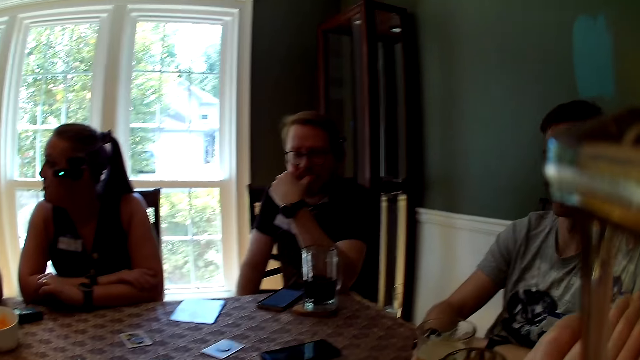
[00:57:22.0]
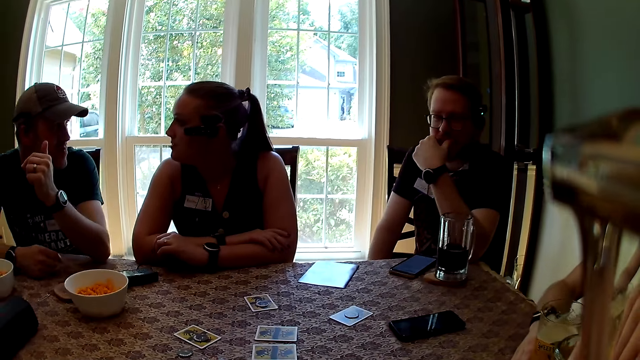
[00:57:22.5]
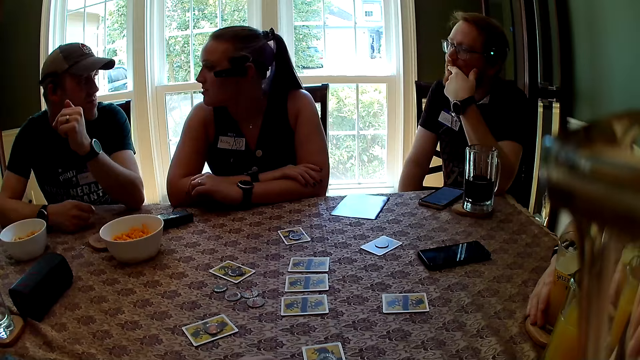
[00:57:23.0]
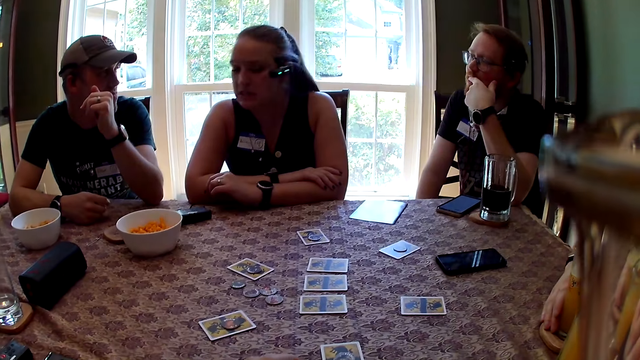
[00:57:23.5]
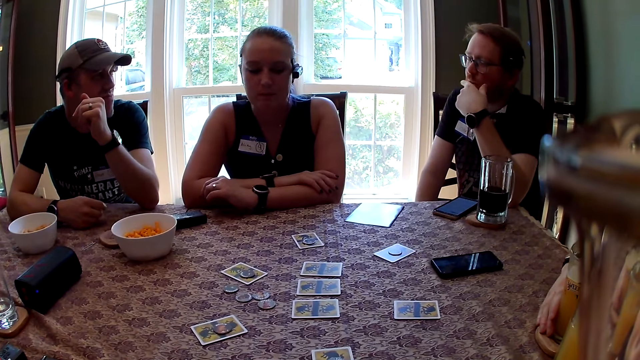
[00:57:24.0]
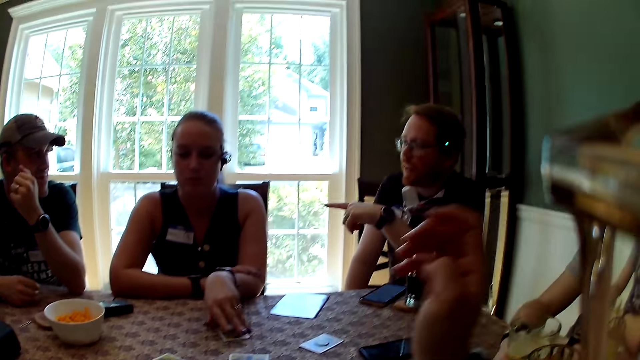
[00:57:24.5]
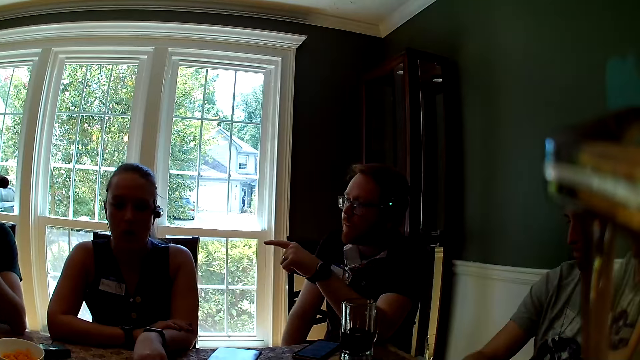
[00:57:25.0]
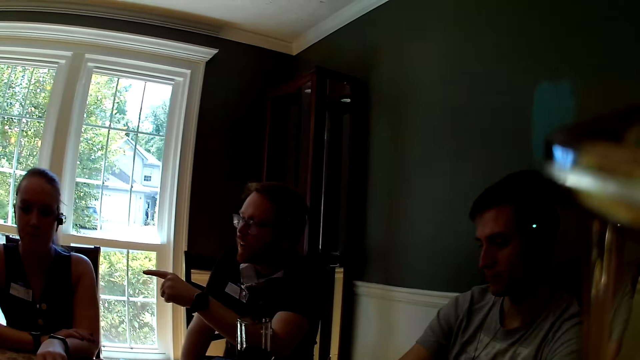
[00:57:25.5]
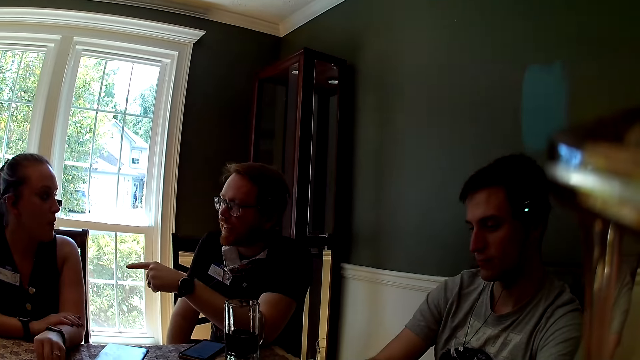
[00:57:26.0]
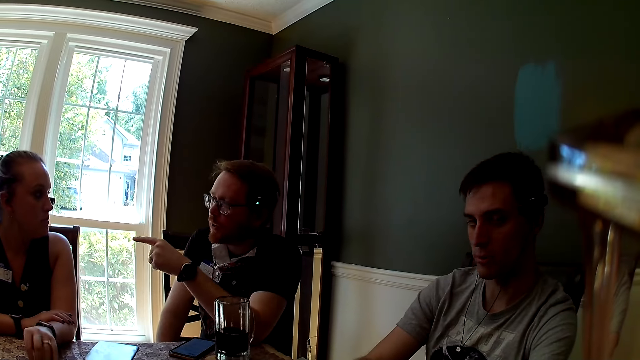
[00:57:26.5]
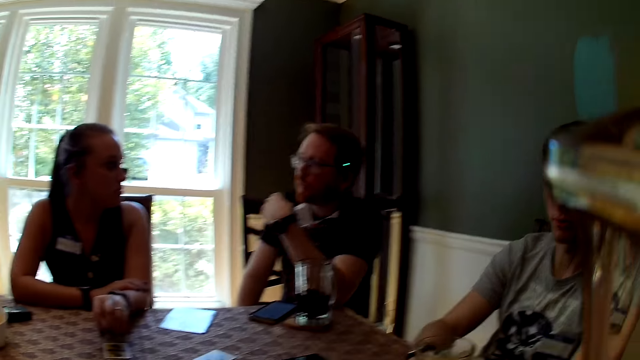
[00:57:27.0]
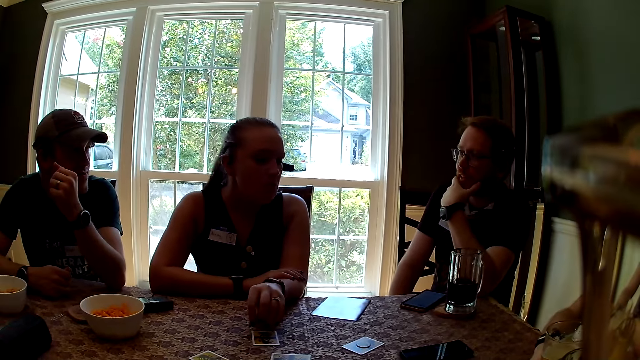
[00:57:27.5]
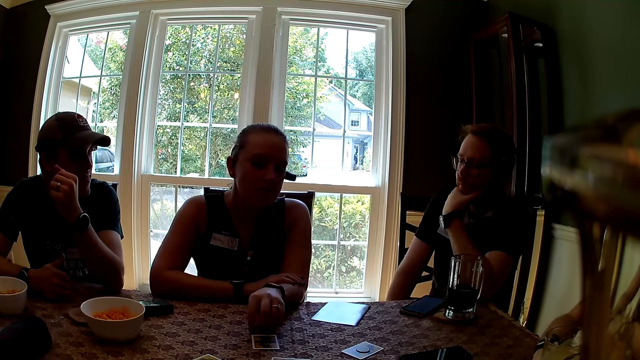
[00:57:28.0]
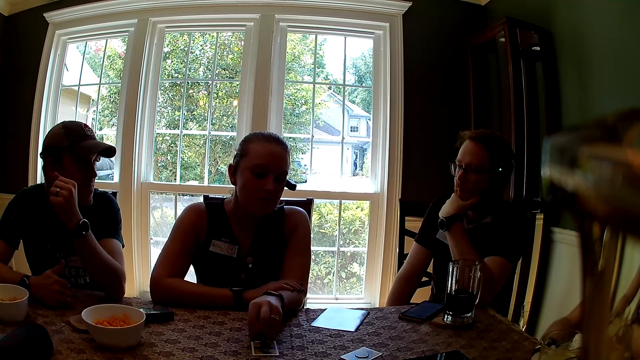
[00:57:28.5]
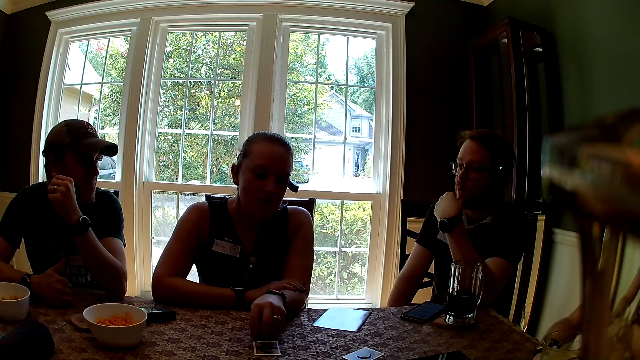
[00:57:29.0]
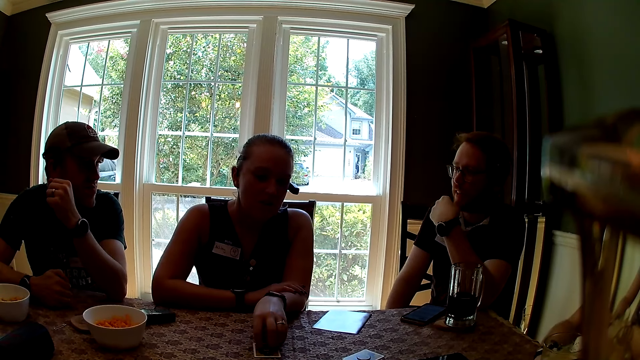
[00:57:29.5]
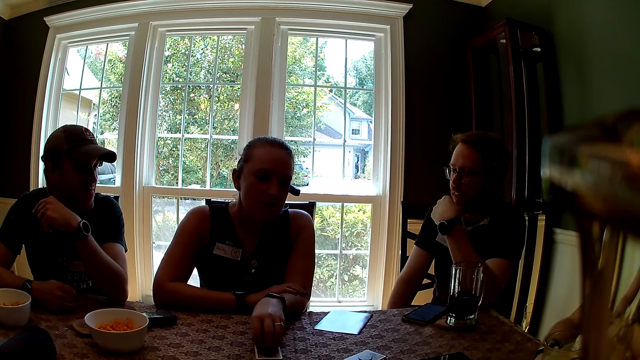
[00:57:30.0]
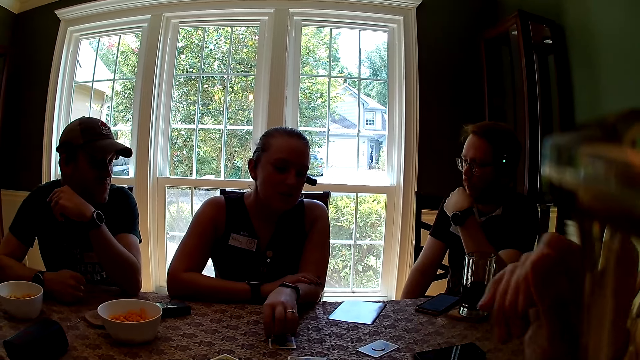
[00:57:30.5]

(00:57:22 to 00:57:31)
A man speaks. The camera wearer looks around. A woman touches a car on the table with her left hand. The camera wearer speaks. Another man speaks. The camera wearer looks around.

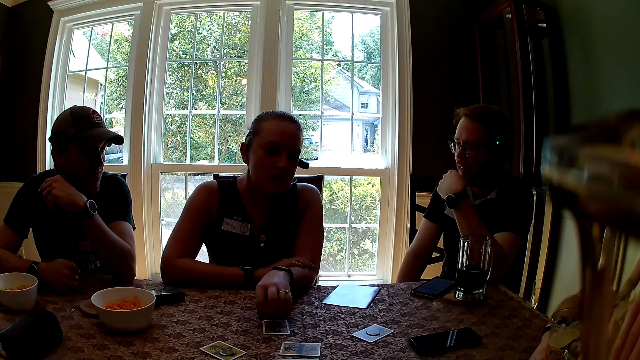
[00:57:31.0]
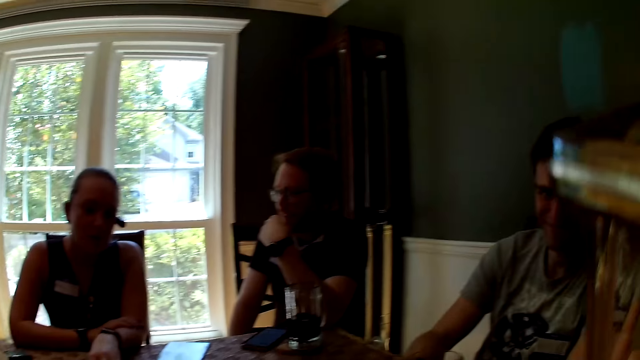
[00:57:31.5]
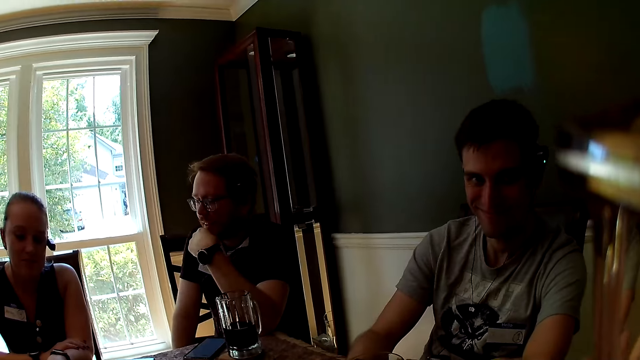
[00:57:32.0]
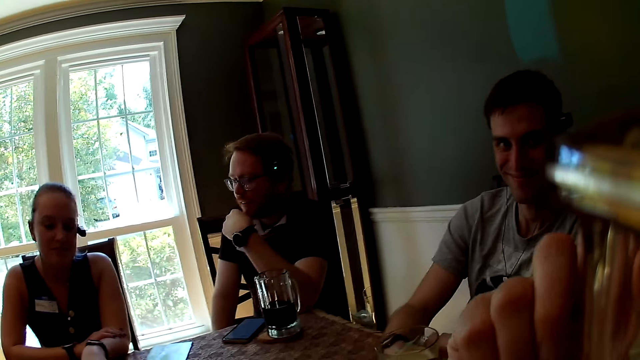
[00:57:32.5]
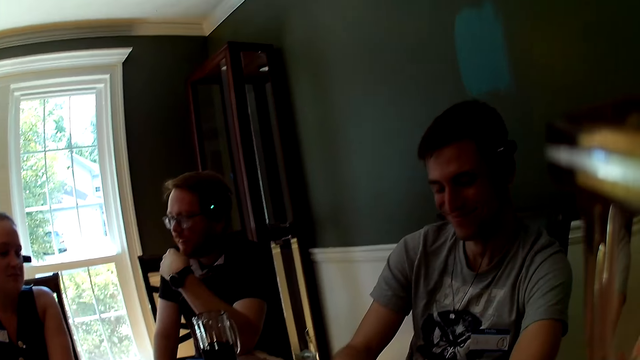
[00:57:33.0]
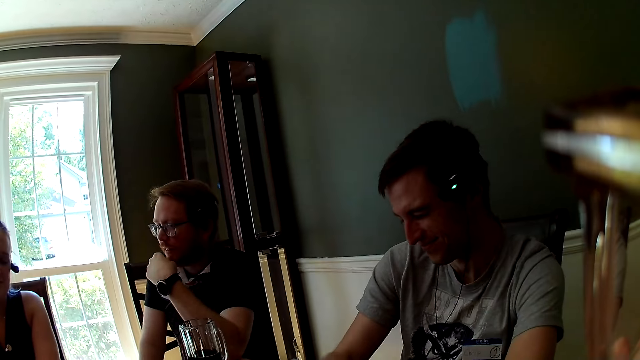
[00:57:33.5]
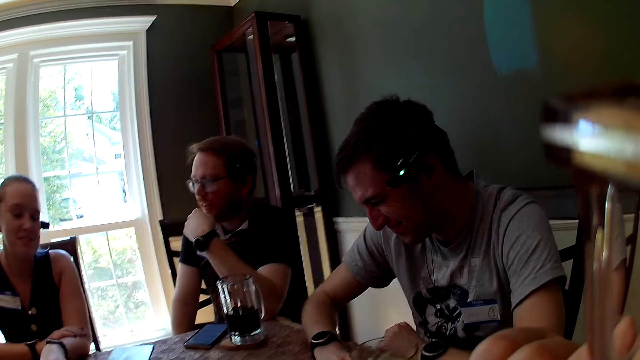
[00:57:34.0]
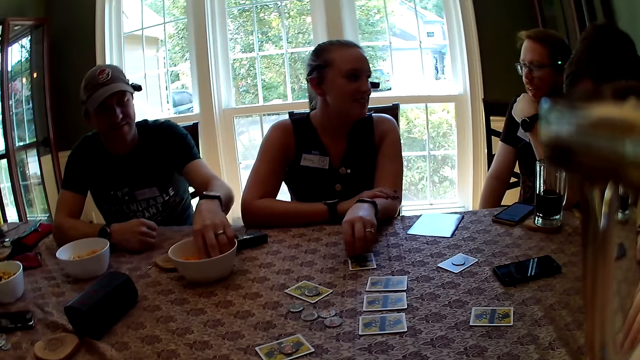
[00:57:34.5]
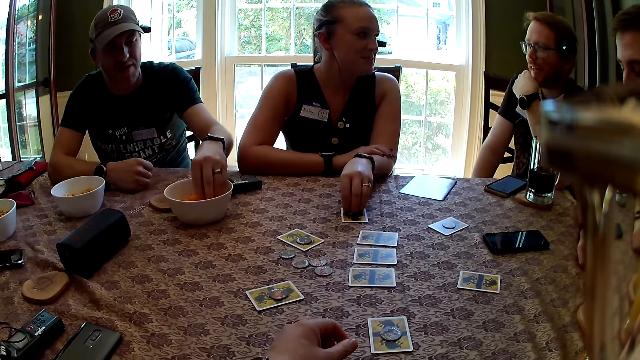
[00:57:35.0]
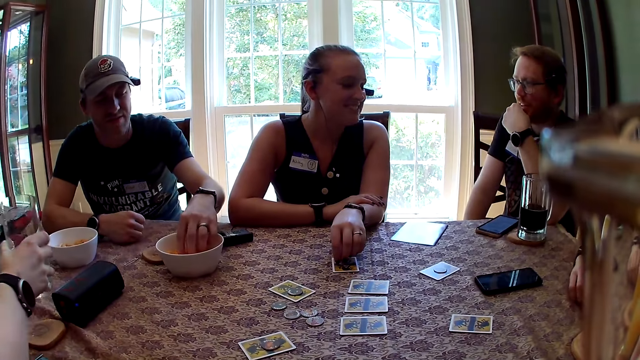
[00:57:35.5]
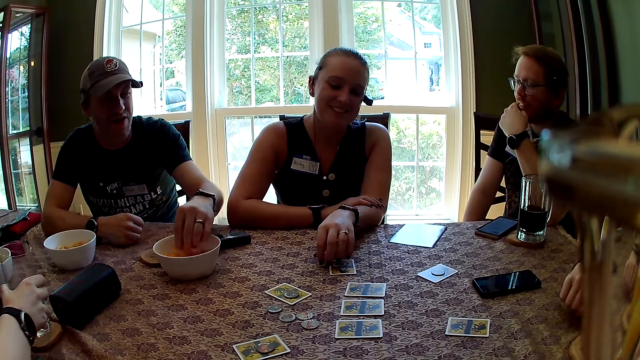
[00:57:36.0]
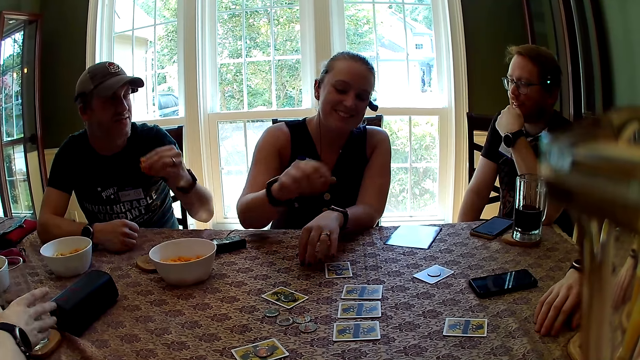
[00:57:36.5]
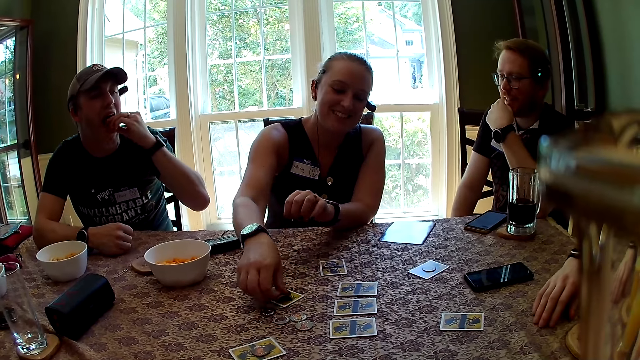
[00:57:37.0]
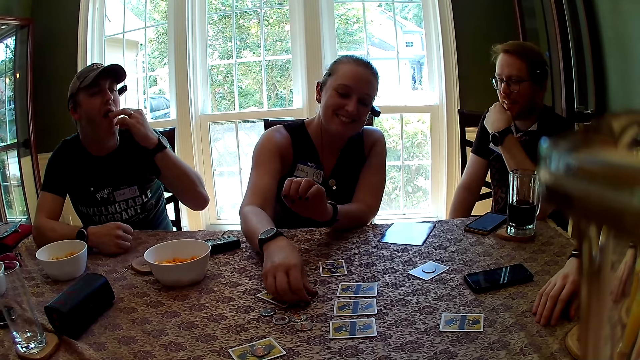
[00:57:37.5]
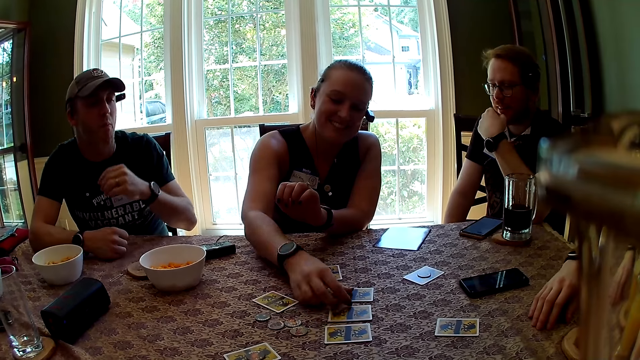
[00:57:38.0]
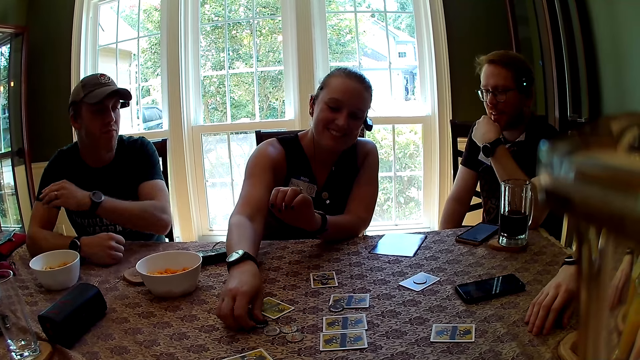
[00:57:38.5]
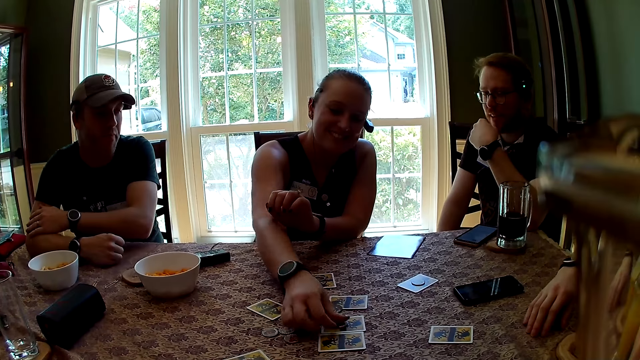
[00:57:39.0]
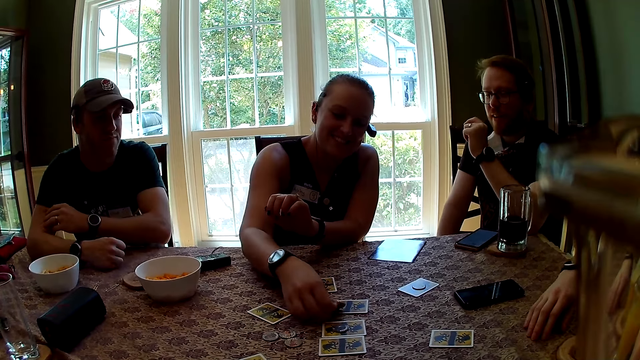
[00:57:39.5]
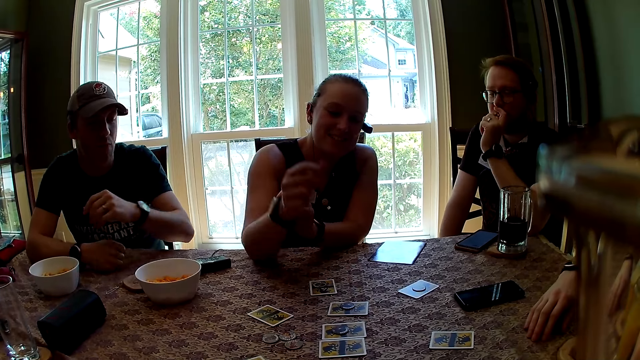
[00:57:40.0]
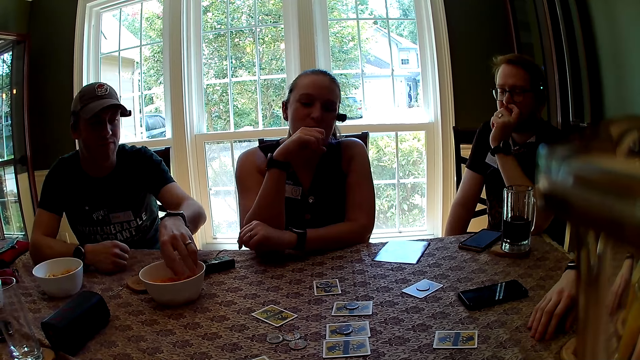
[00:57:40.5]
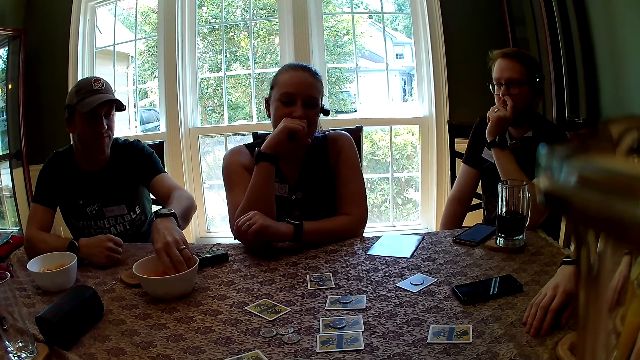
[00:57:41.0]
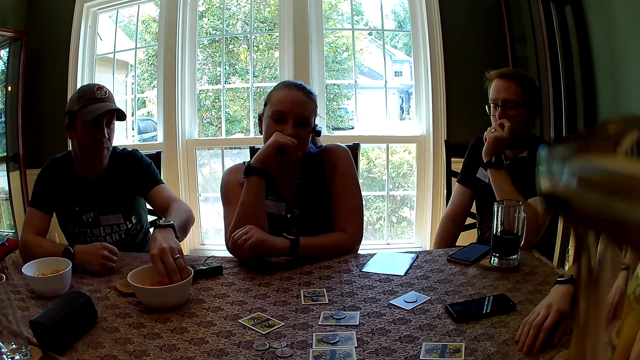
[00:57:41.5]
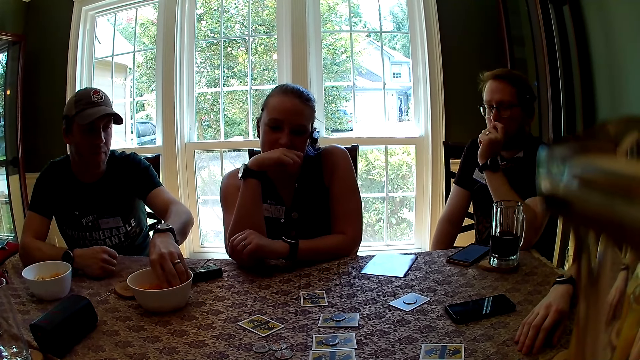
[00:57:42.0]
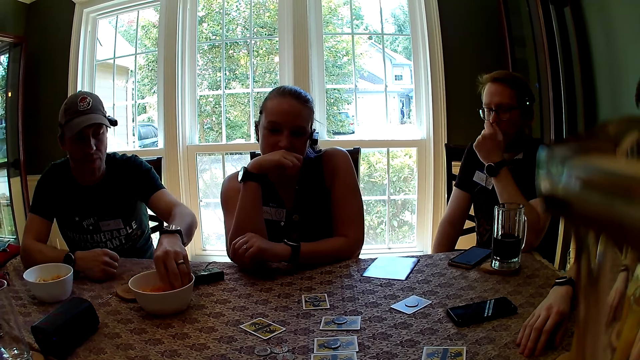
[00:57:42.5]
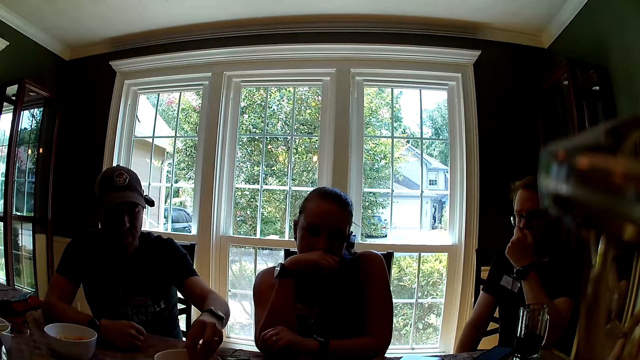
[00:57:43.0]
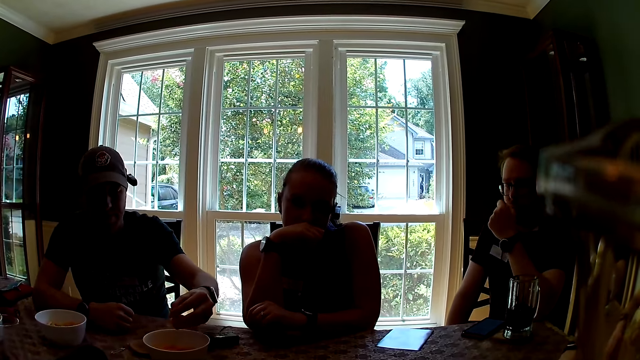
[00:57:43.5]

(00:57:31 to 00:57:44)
The camera wearer speaks and laughs. A man picks a snack from the bowl with his left hand. A woman drops the cup on the table with her right hand. Another woman picks a token from the table with her right hand. She moves something on the table. She drops the token on the table with her right hand. She picks the token from the table with her right hand. She drops the token on the table with her right hand. She picks the token from the table with her right hand. She drops the token on the table with her right hand. The man picks the snack from the bowl with his left hand. The second woman speaks.
